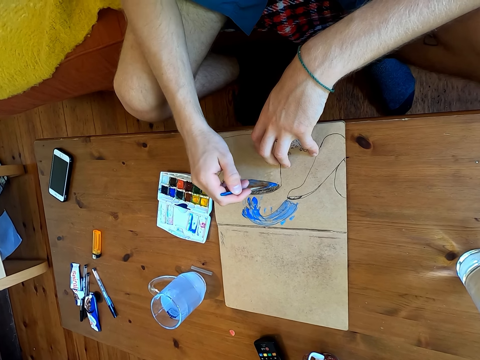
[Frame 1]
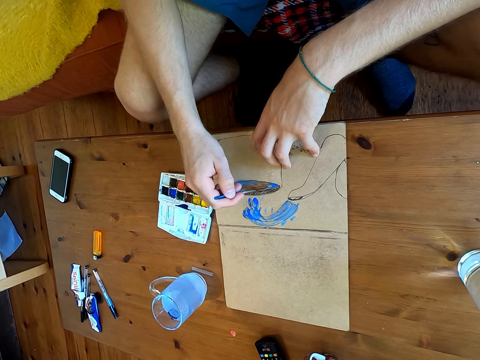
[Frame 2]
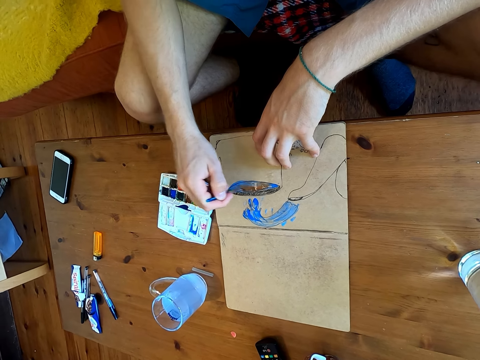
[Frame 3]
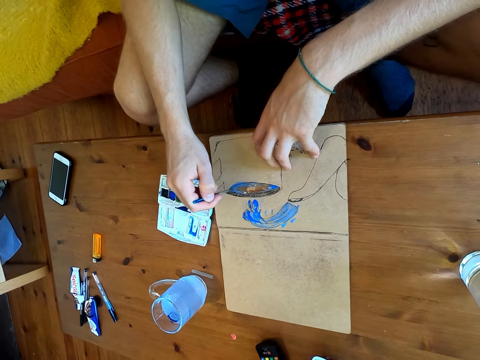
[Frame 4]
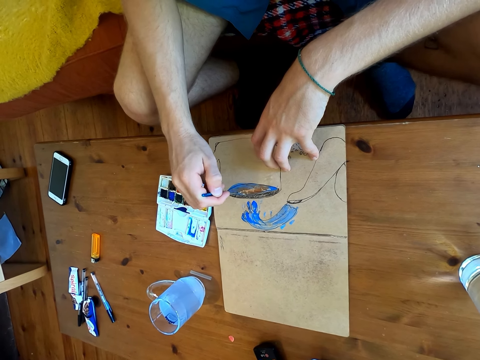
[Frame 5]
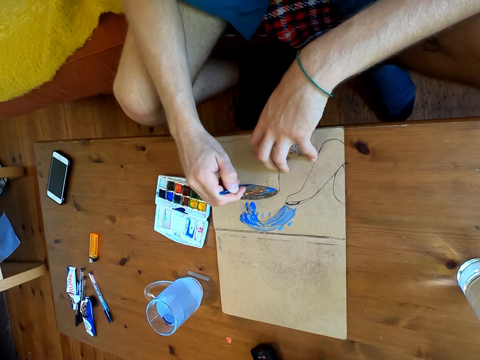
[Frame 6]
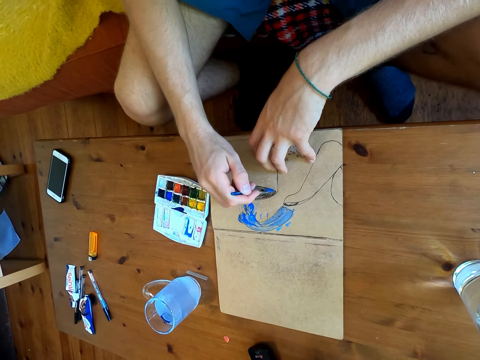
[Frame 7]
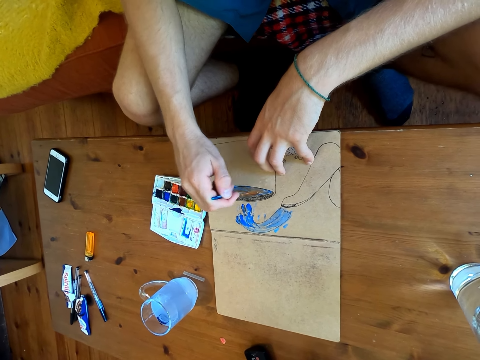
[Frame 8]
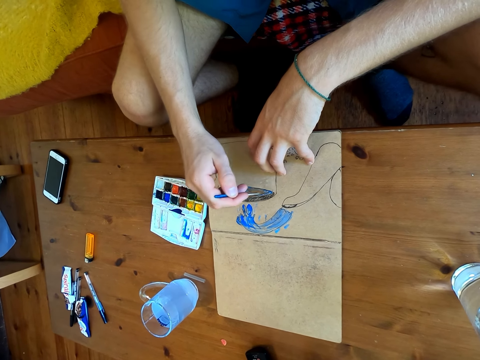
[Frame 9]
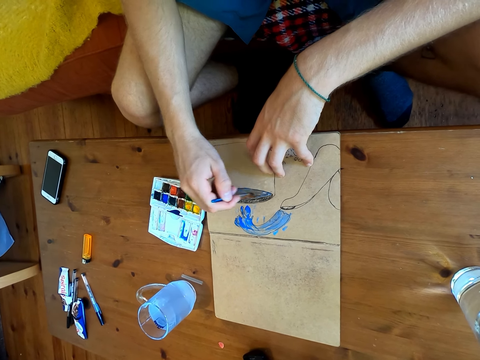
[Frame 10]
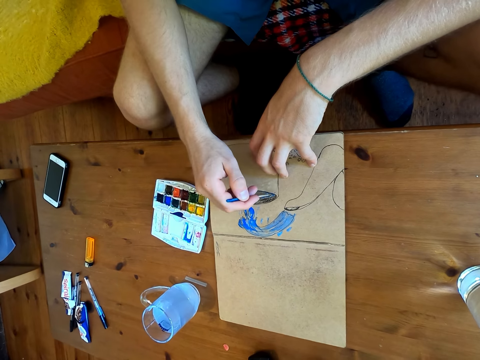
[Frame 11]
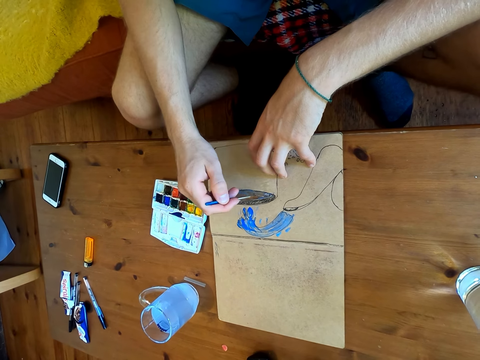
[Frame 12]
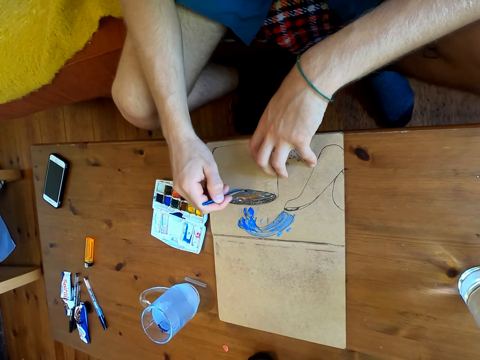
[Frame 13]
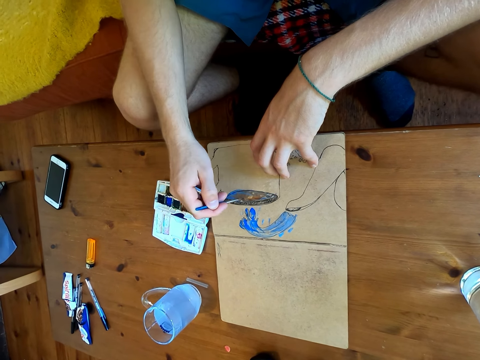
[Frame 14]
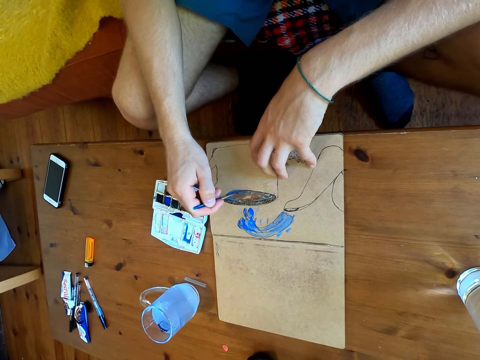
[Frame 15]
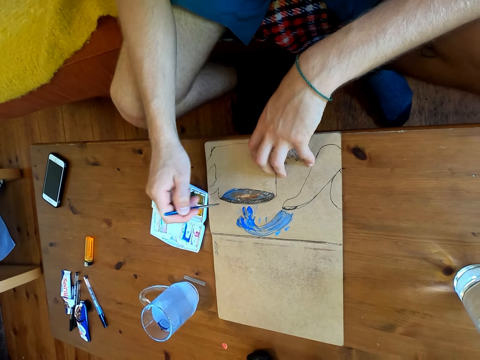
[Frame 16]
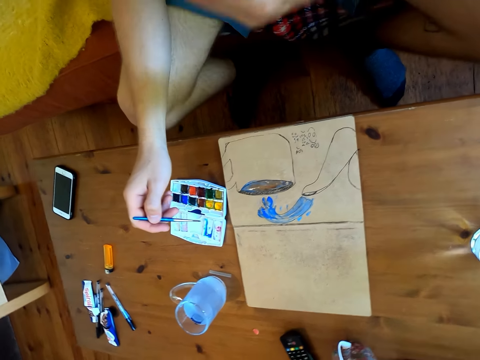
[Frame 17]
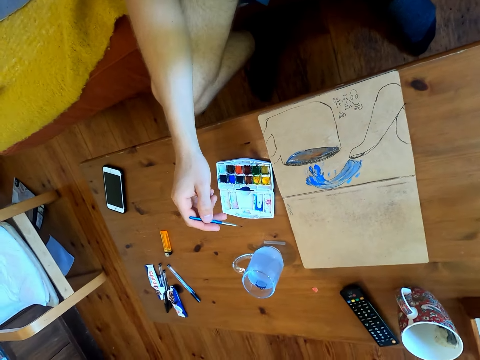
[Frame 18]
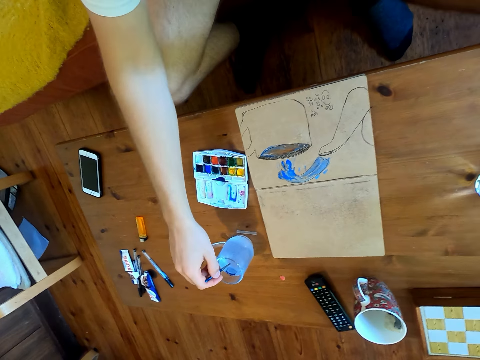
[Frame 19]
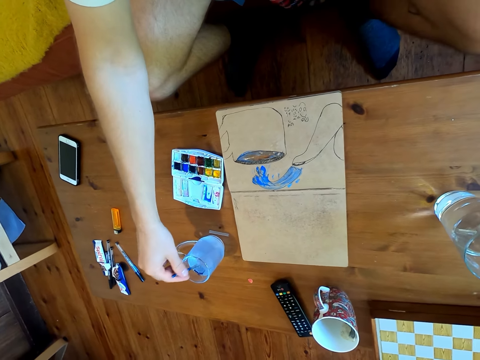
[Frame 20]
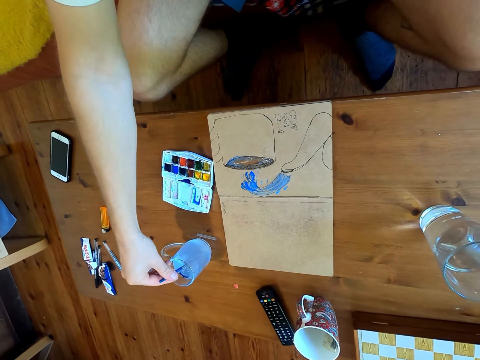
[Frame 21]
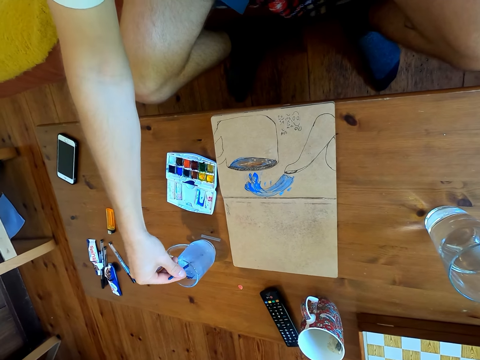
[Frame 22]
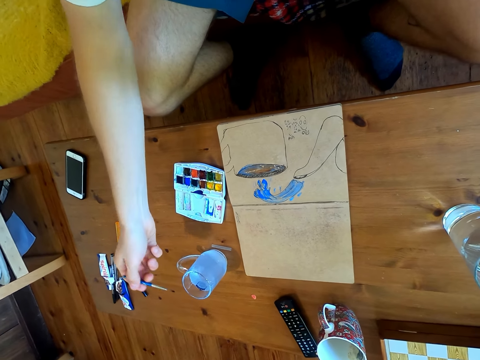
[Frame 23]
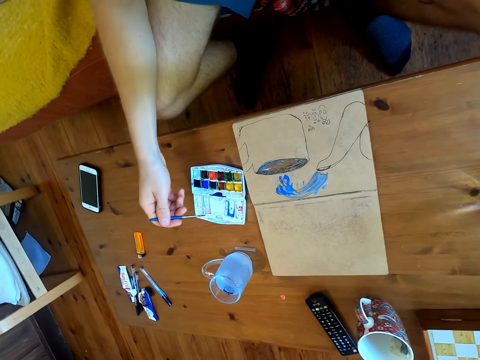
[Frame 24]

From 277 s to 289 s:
The camera wearer dips the brush into liquid.

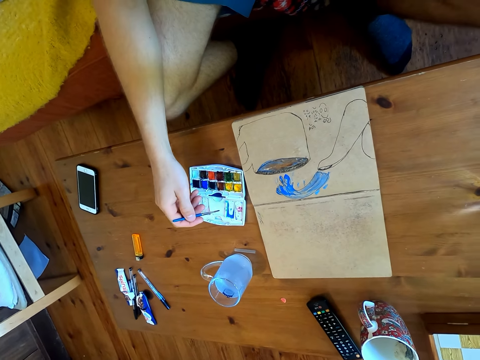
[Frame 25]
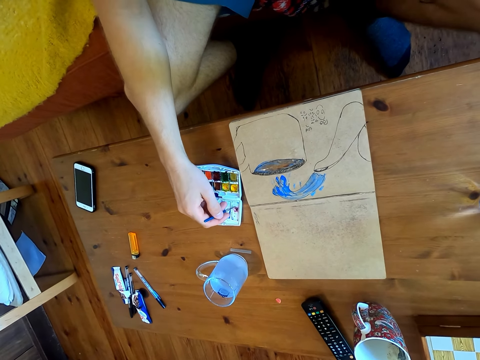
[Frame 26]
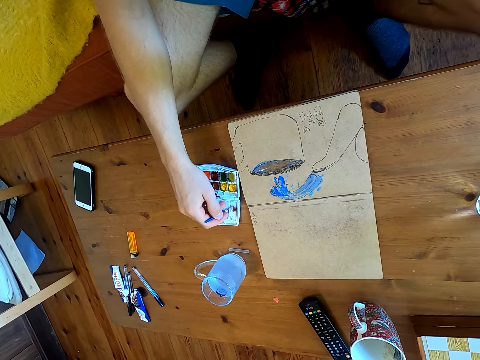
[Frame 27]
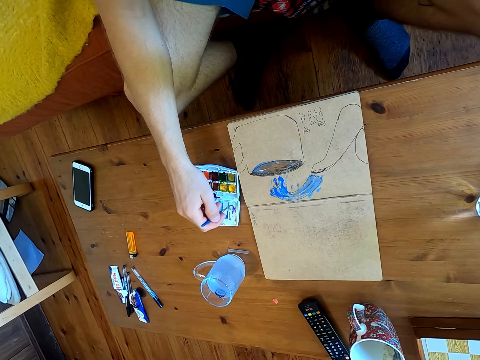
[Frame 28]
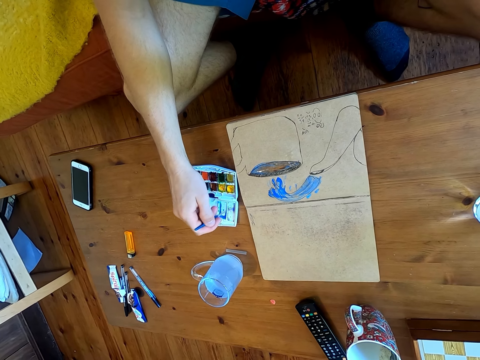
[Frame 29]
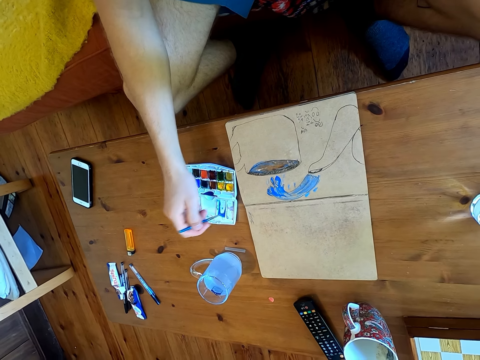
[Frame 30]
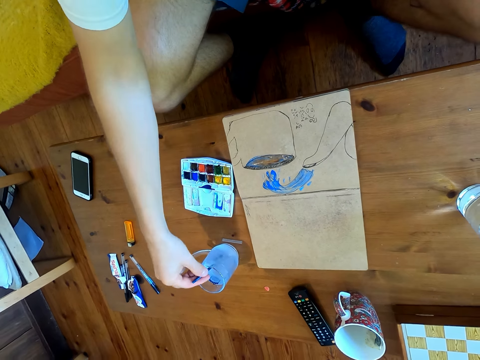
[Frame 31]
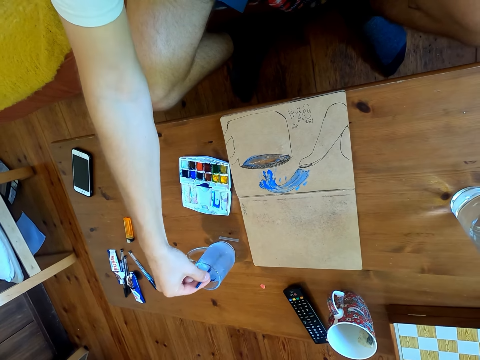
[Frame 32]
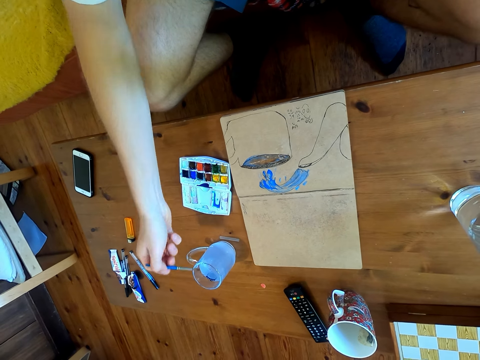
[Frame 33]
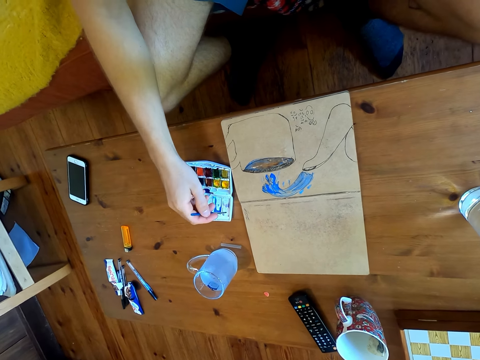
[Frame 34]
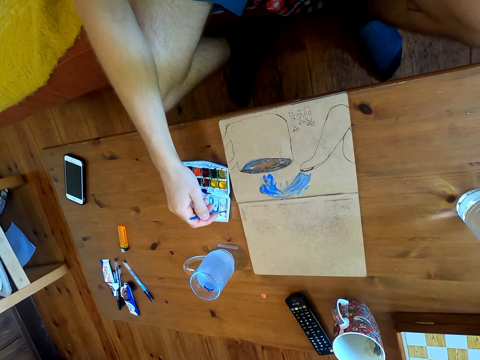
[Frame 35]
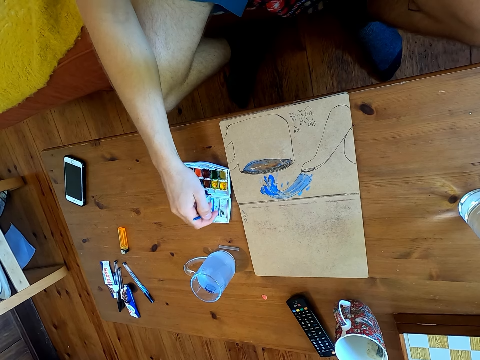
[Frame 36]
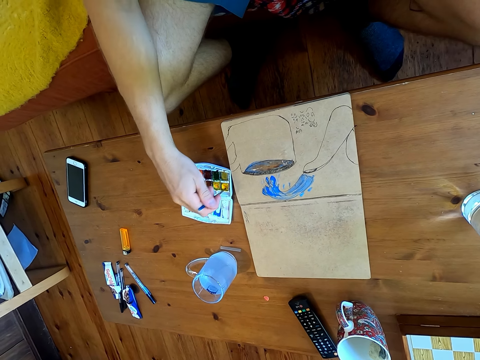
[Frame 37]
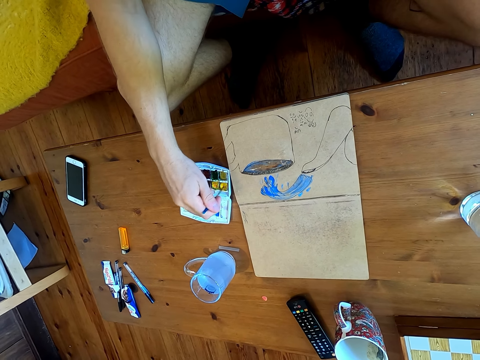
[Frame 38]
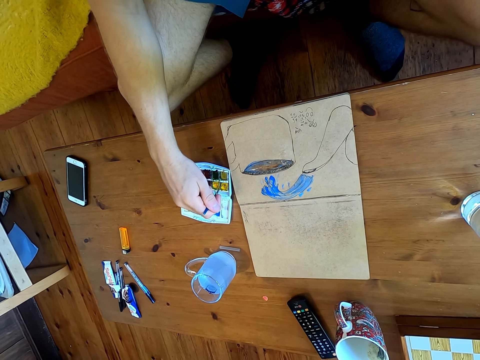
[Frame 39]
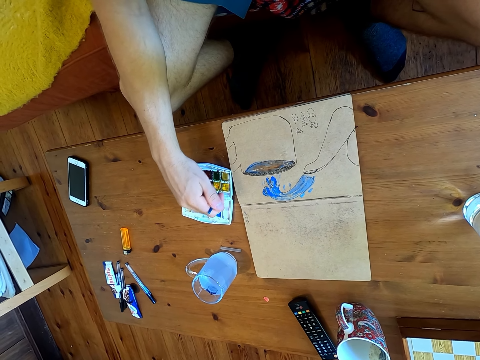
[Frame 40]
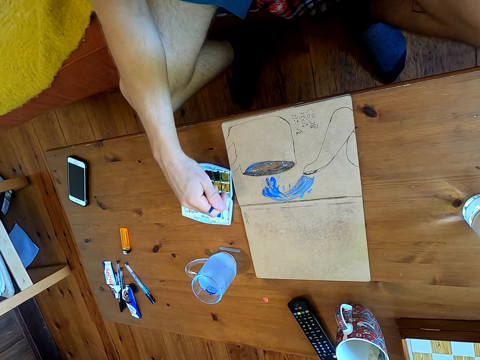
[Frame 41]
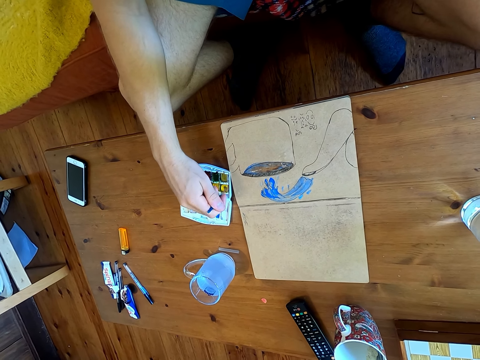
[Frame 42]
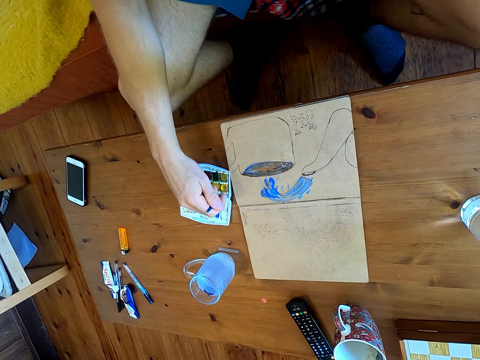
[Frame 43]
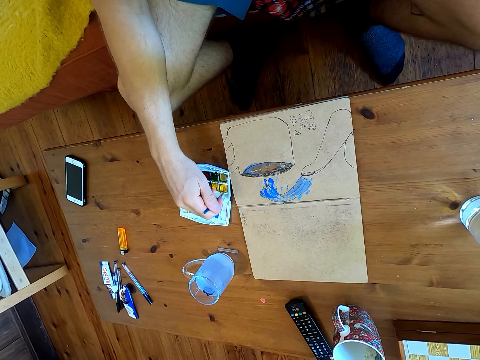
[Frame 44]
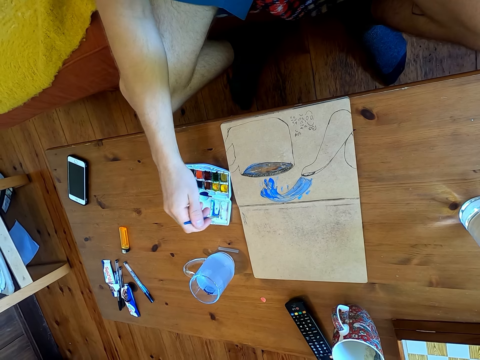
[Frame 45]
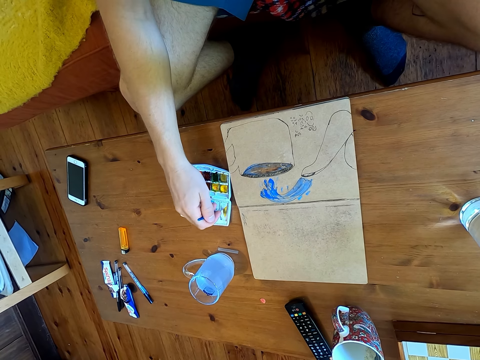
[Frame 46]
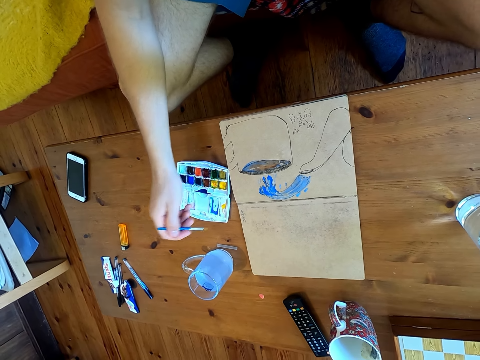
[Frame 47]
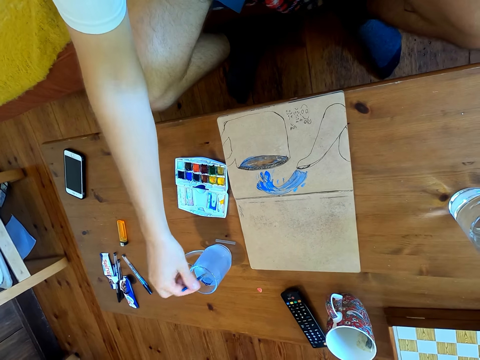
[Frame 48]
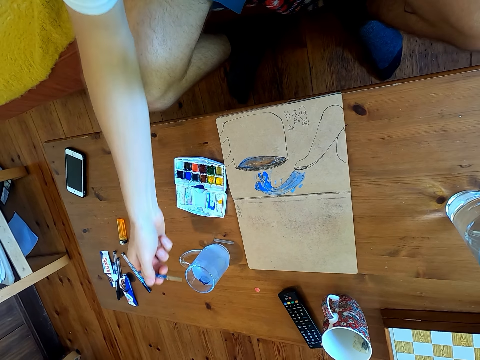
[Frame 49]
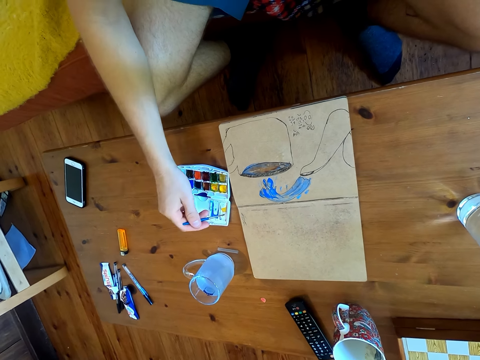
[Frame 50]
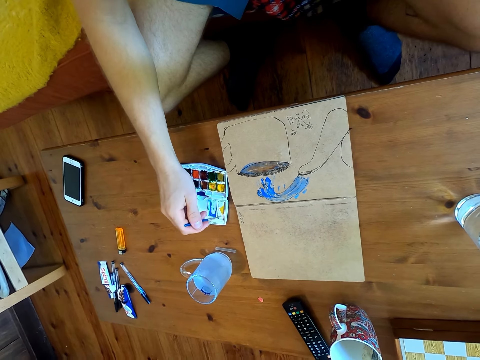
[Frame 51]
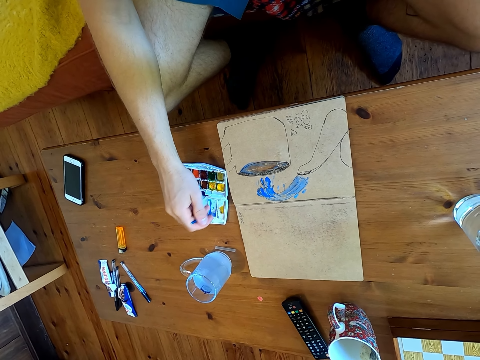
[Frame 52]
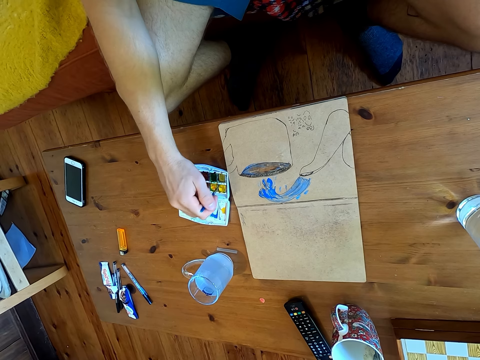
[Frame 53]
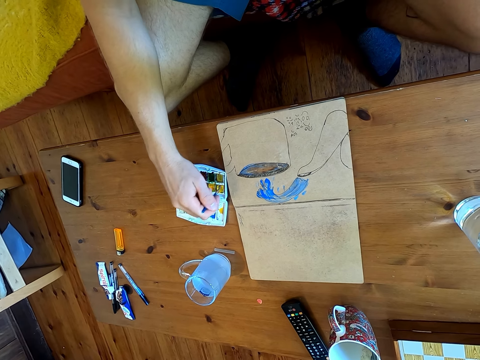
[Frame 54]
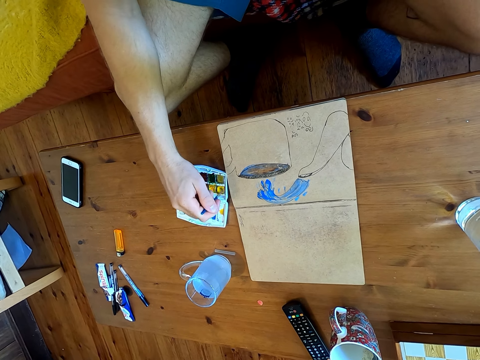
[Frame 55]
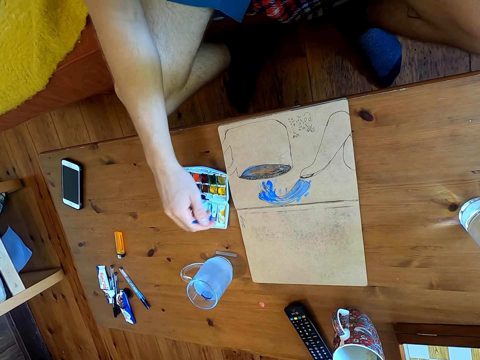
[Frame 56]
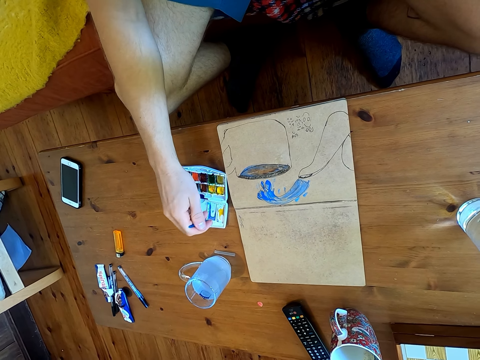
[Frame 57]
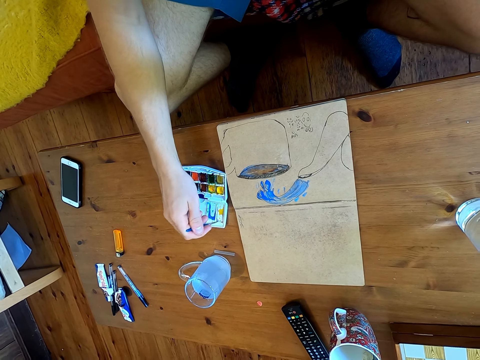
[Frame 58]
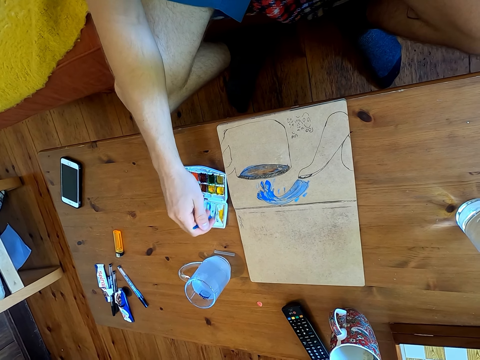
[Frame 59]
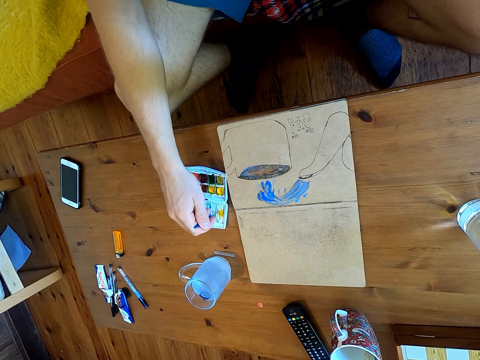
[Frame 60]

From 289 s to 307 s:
The camera wearer immerses the brush in watercolor. They dip the brush into liquid. They mix paints in the paint plate. They immerse the brush in the watercolor. They dip the brush into the liquid. They immerse the brush in the watercolor.
